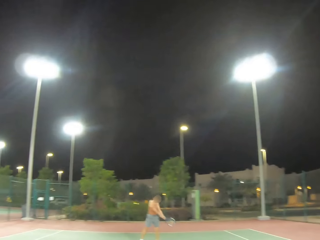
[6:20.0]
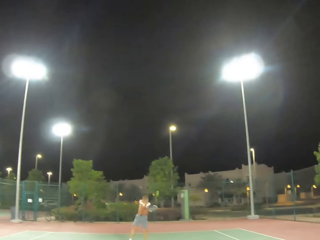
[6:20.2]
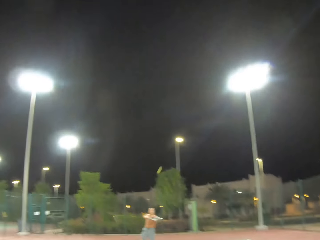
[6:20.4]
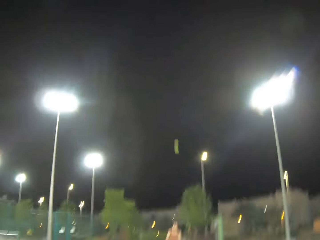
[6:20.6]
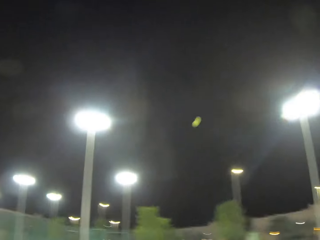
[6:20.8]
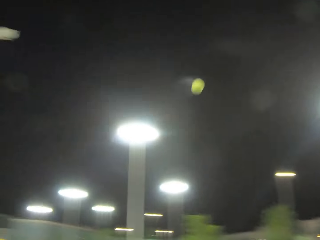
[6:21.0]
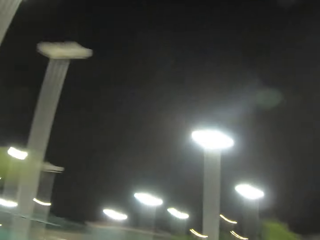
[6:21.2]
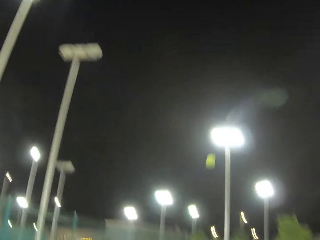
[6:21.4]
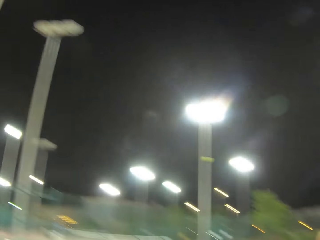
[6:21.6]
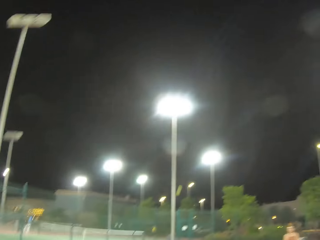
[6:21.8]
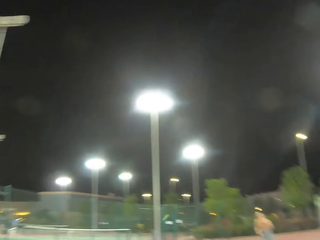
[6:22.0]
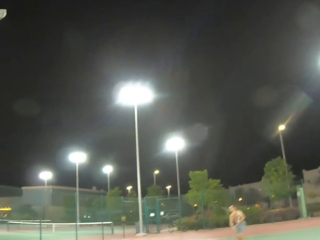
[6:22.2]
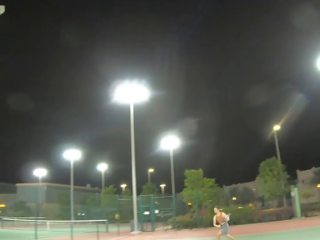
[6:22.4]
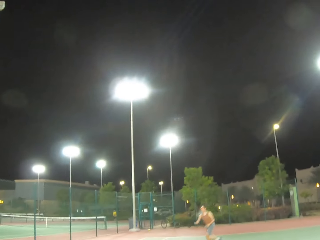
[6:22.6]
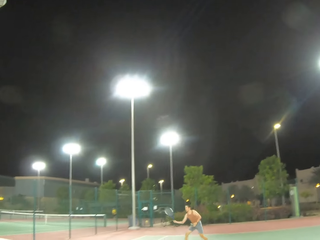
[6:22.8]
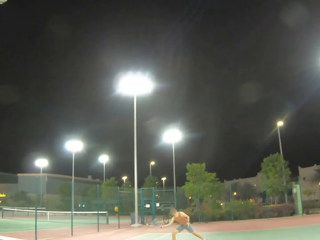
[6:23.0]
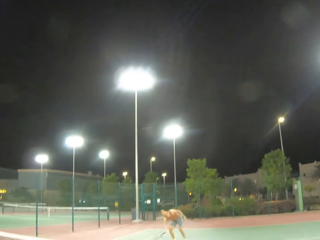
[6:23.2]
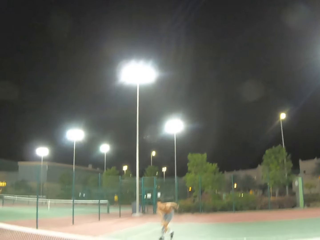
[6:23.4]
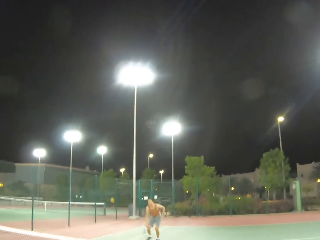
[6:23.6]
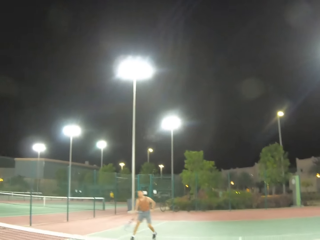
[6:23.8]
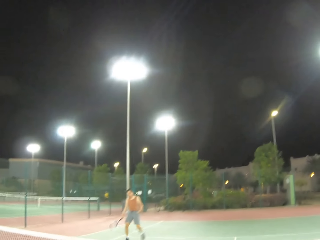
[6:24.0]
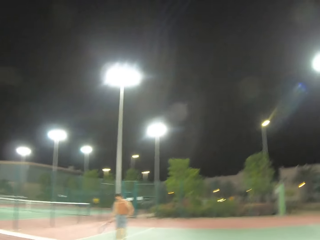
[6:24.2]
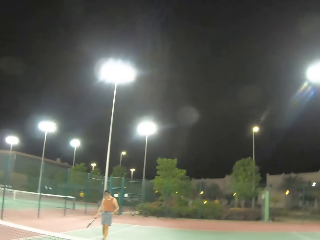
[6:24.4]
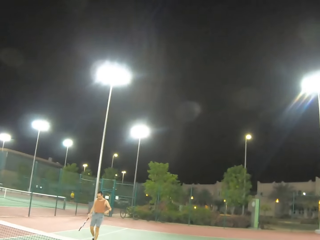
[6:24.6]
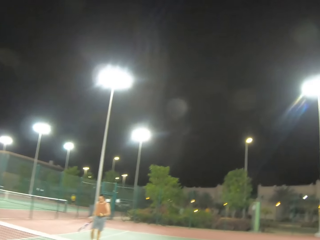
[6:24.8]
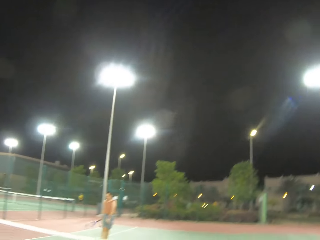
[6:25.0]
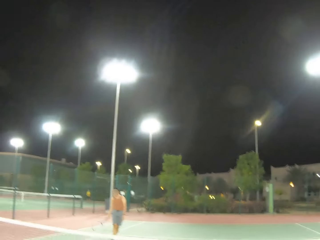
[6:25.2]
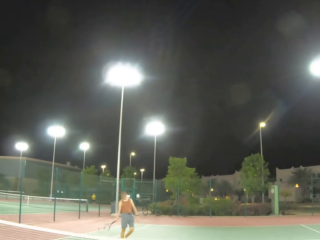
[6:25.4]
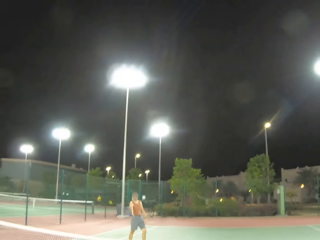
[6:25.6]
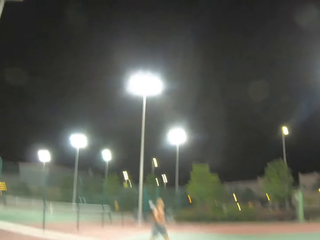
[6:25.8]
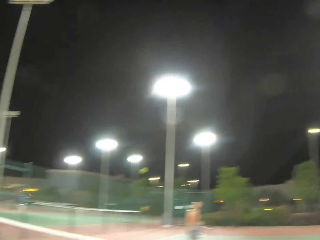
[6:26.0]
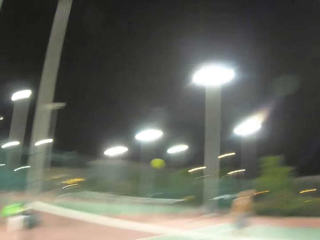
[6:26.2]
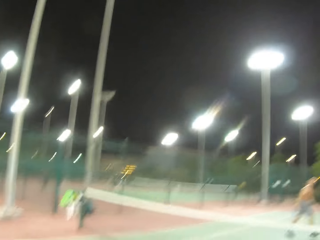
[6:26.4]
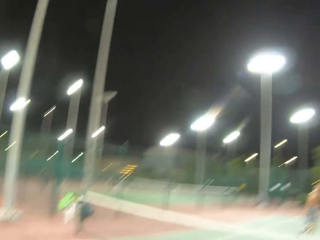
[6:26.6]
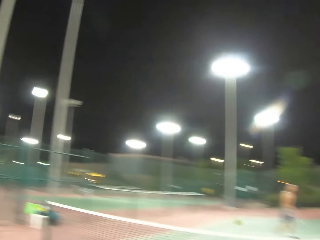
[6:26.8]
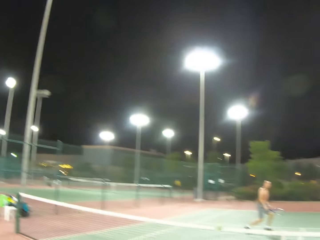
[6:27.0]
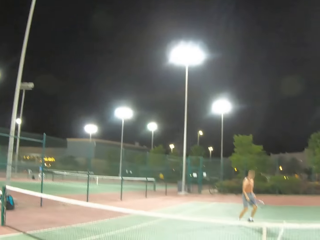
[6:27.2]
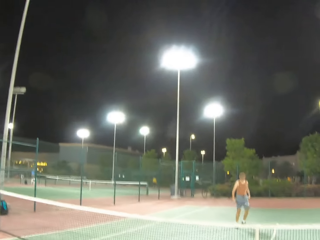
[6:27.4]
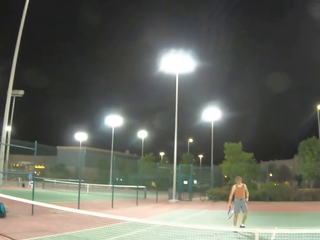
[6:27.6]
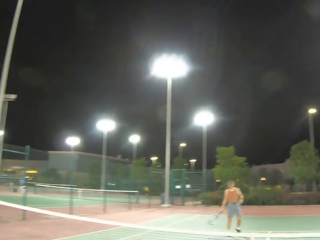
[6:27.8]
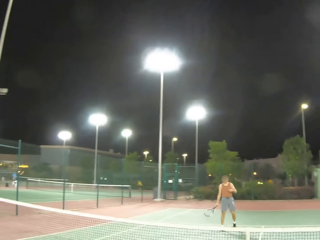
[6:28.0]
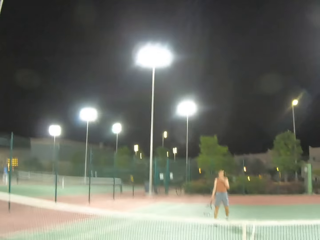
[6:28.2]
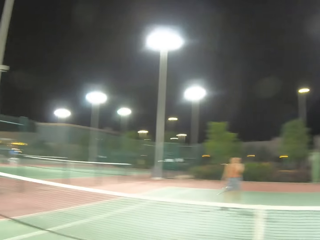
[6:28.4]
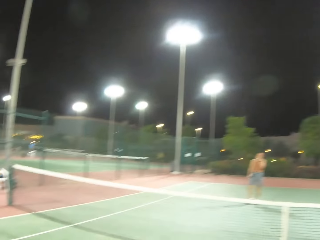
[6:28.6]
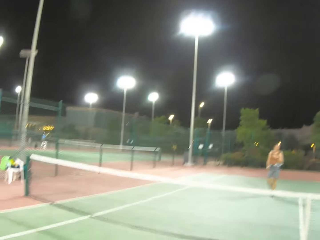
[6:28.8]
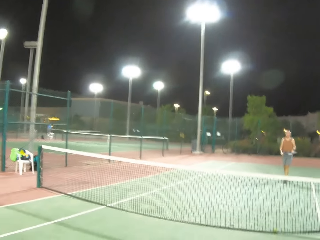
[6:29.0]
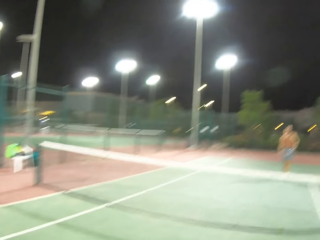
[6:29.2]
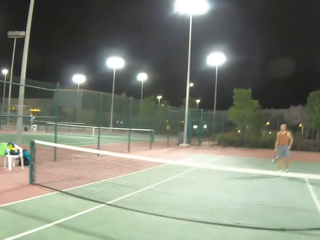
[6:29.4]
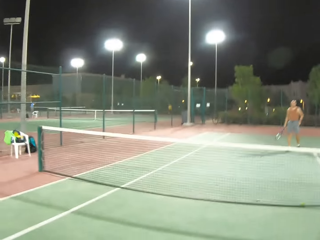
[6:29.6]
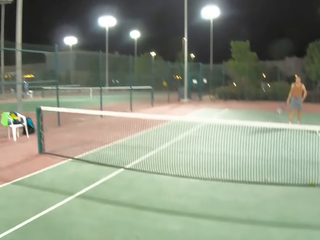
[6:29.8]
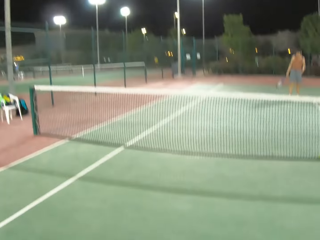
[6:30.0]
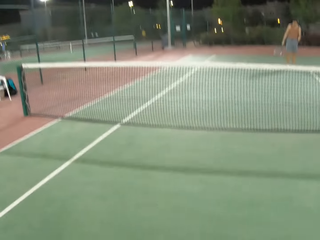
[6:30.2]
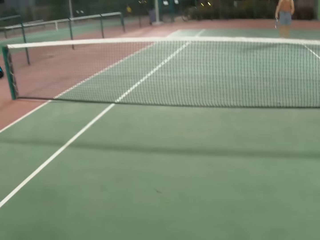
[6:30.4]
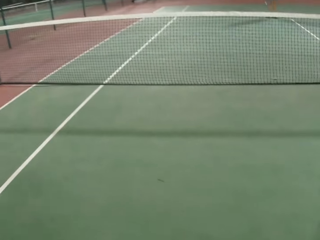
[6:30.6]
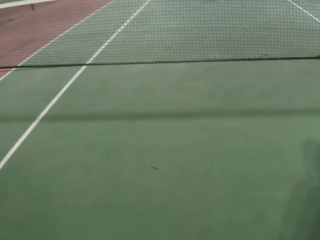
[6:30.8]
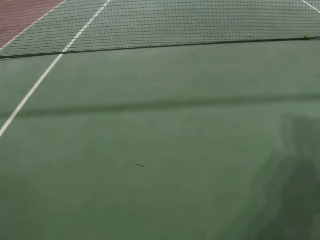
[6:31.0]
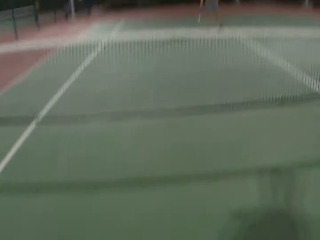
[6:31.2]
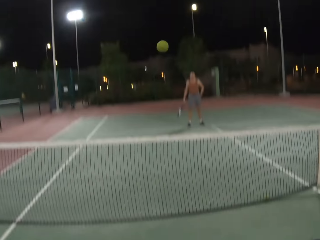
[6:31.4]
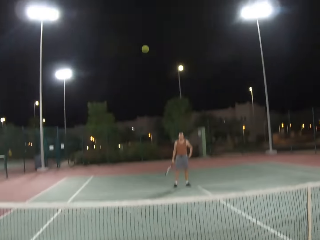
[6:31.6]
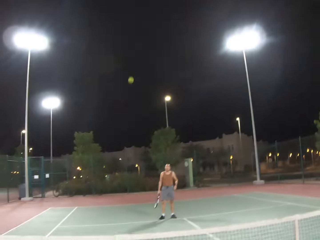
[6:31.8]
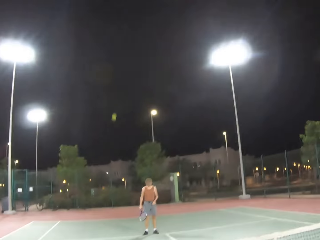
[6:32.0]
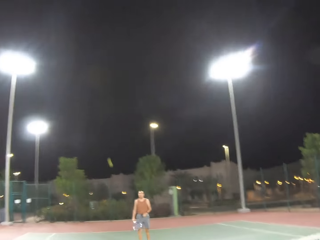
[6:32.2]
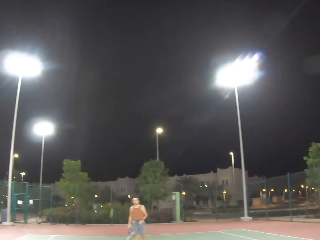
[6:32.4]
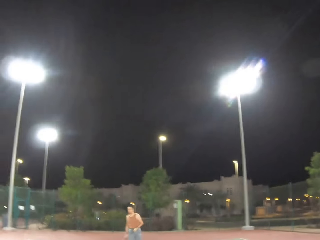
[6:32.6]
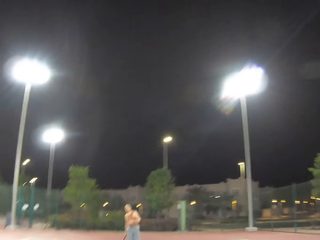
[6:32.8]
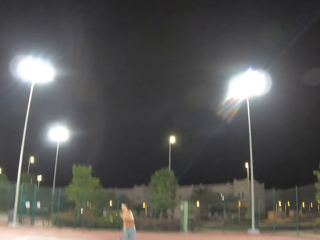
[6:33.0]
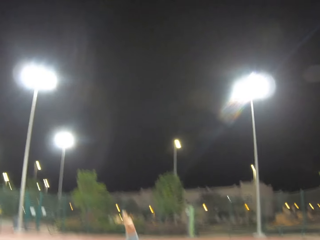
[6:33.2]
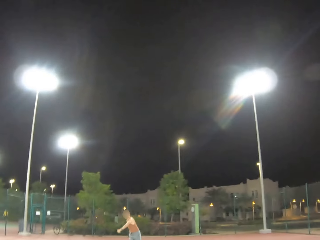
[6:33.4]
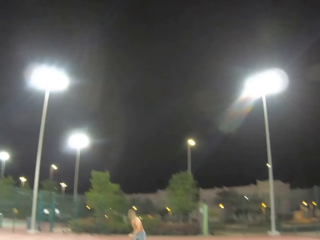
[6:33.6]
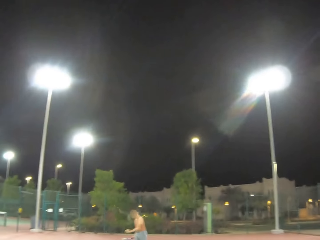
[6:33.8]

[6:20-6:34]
A man kicks the tennis ball. The camera wearer kicks the tennis ball. The man walks around the tennis court. The man kicks the tennis ball and serves the tennis ball on the court. The camera wearer walks around on the tennis court, kicks the tennis ball and serves the tennis ball on the court.

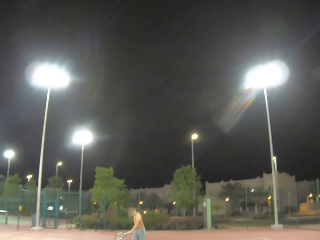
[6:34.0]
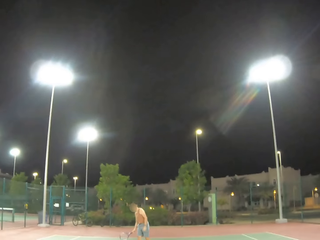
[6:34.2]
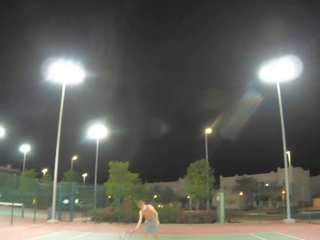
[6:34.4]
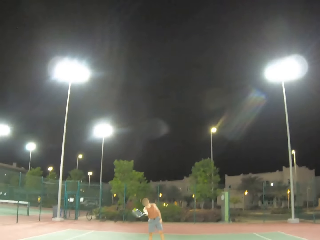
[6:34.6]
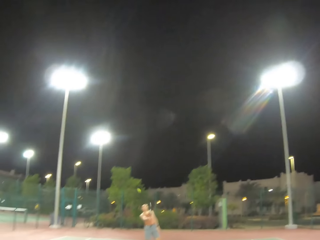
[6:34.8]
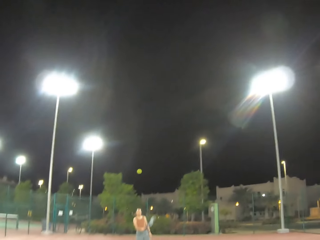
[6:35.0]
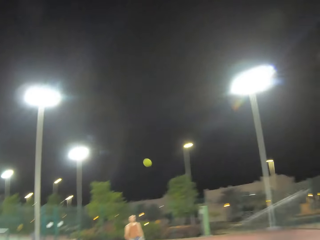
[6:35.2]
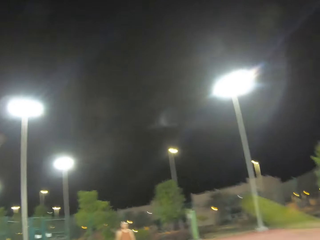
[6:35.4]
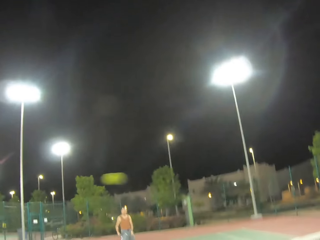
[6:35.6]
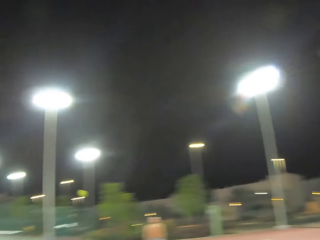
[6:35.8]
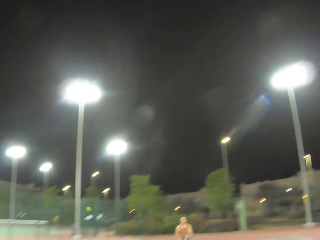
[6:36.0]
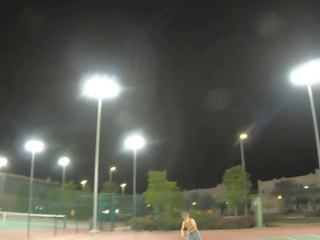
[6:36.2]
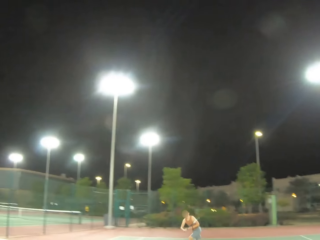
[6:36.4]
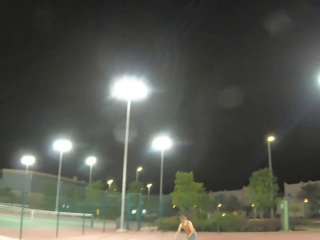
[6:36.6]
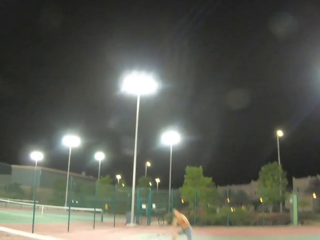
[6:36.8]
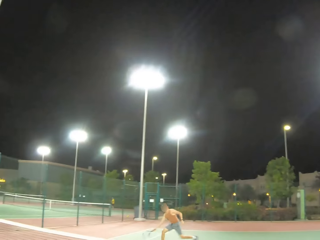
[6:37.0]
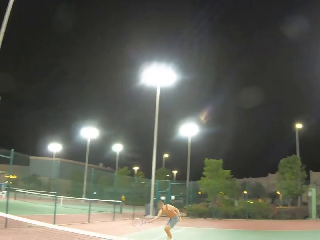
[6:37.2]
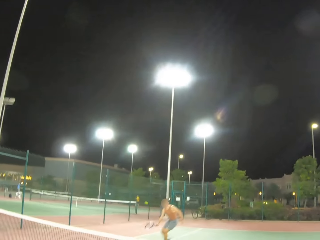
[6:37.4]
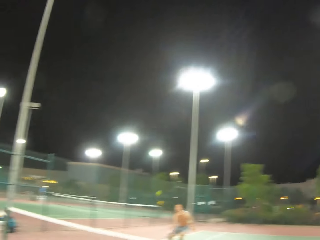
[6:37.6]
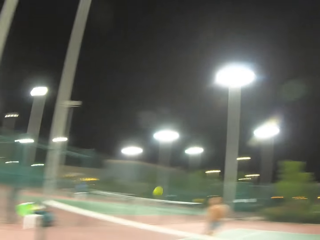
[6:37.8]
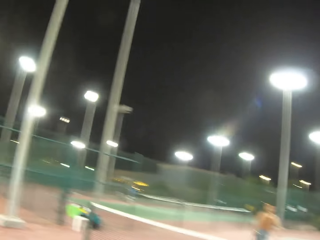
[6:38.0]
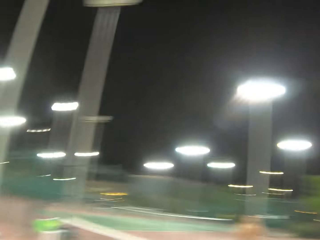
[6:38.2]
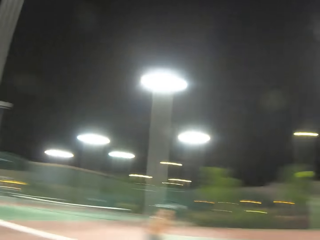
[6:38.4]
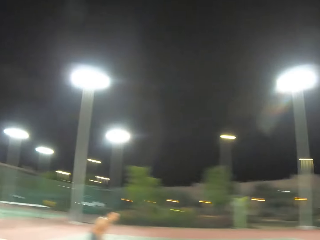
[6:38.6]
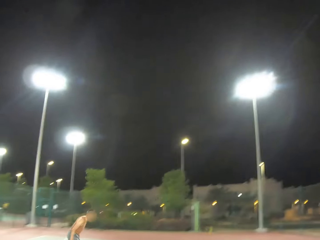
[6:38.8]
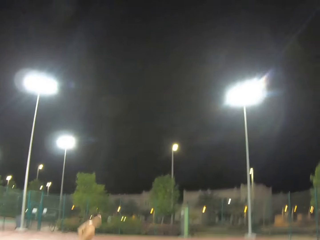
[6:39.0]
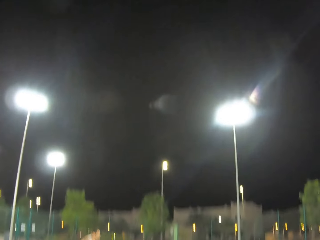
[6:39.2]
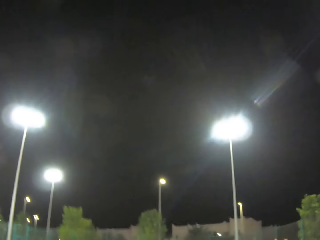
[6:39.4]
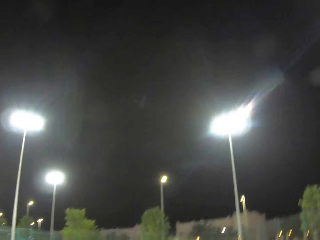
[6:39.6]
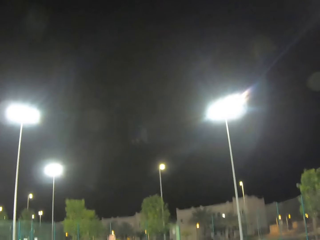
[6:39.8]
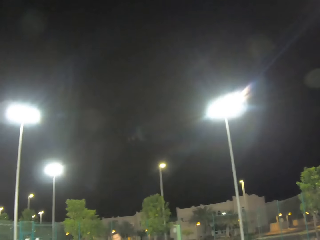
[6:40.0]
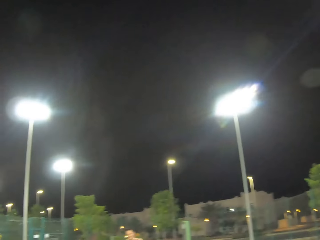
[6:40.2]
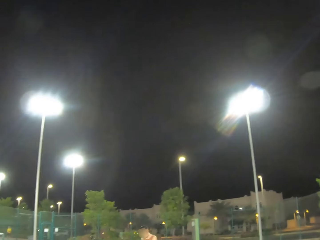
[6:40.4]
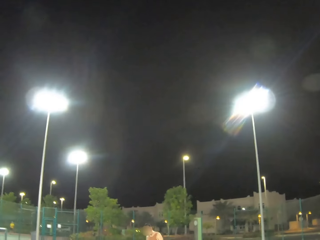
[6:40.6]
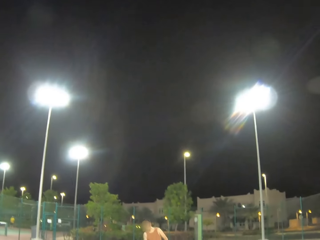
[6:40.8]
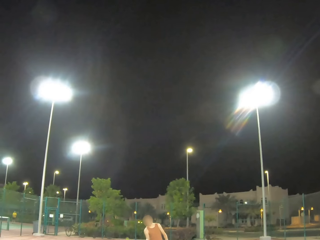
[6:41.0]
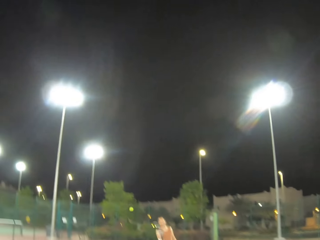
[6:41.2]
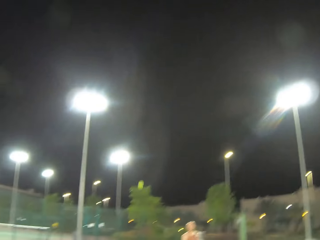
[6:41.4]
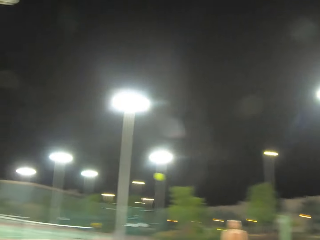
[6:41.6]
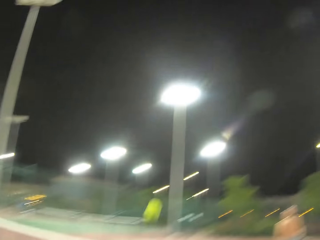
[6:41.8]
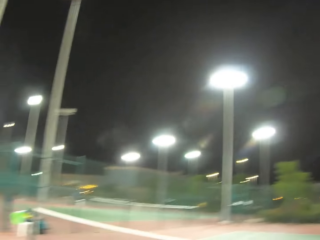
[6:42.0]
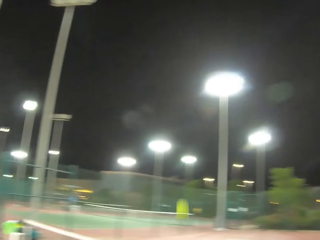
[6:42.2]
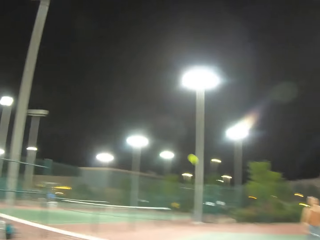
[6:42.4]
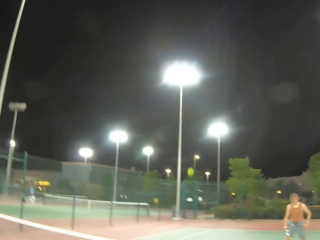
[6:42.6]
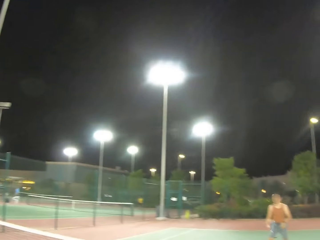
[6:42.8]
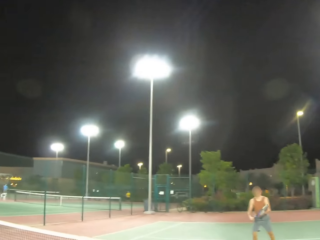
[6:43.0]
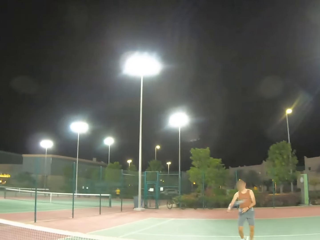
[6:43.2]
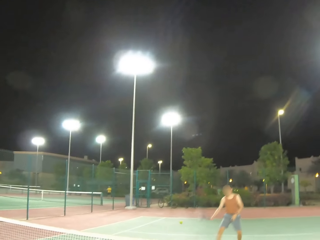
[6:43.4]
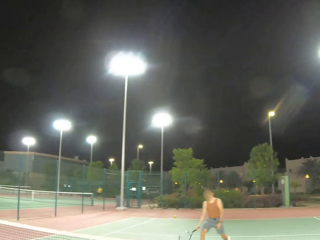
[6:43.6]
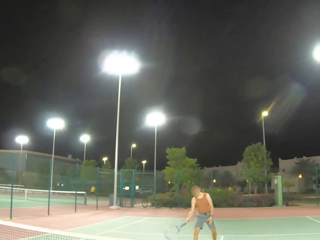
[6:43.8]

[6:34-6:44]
A man kicks the tennis ball and serves the tennis ball on the court. The camera wearer kicks the tennis ball. The man plays tennis with the camera wearer. The camera wearer kicks the tennis ball. They kick the tennis ball again. The man kicks the tennis ball. The camera wearer kicks the tennis ball.
